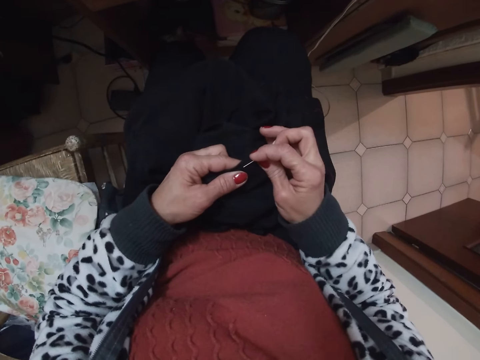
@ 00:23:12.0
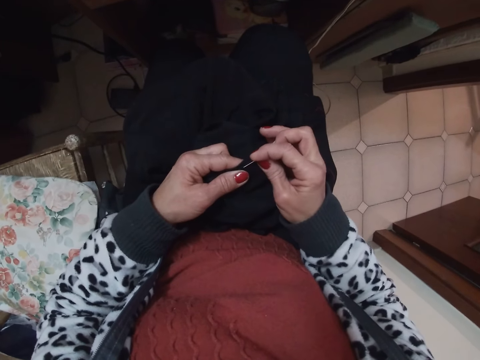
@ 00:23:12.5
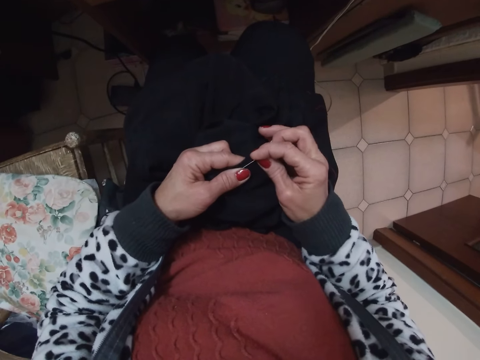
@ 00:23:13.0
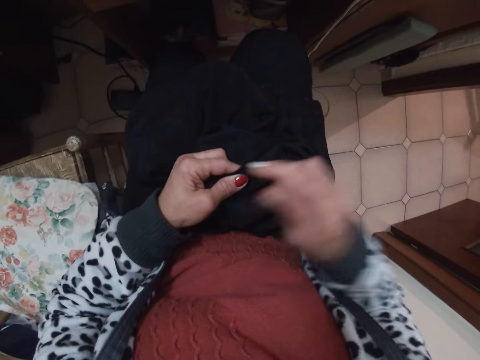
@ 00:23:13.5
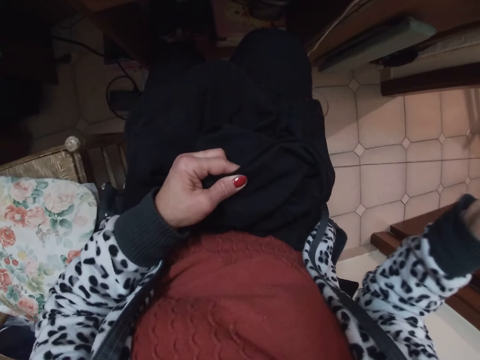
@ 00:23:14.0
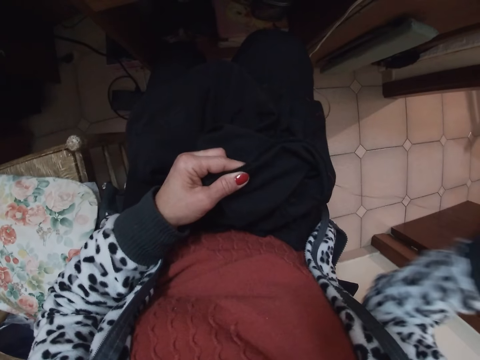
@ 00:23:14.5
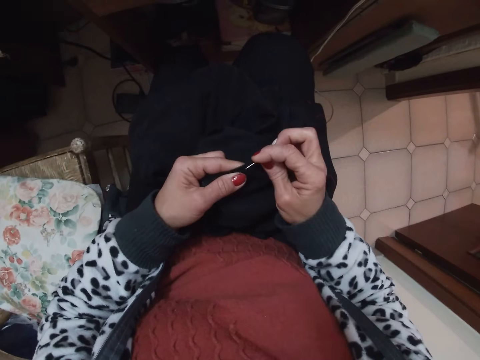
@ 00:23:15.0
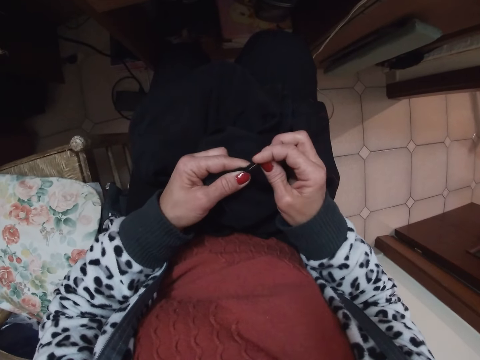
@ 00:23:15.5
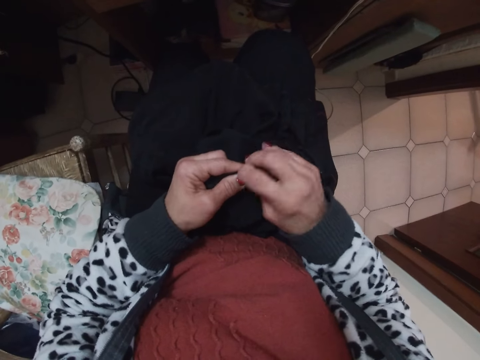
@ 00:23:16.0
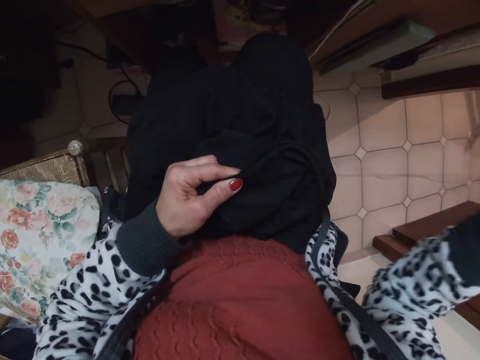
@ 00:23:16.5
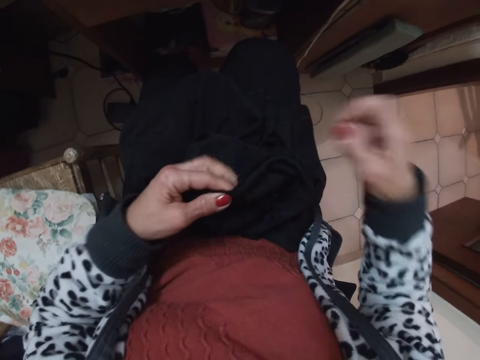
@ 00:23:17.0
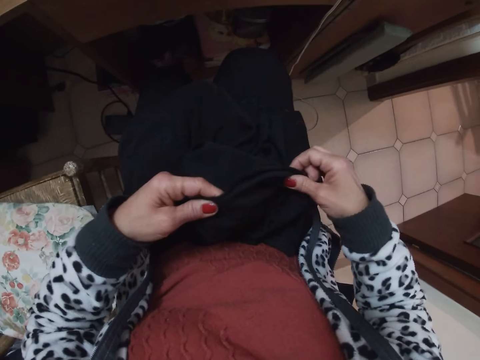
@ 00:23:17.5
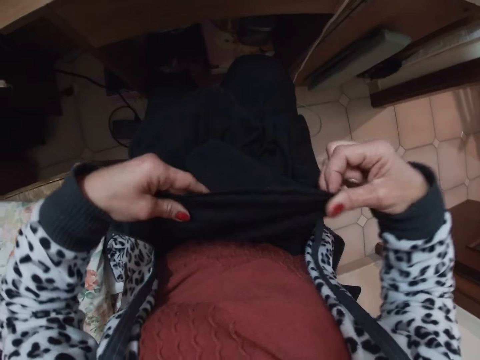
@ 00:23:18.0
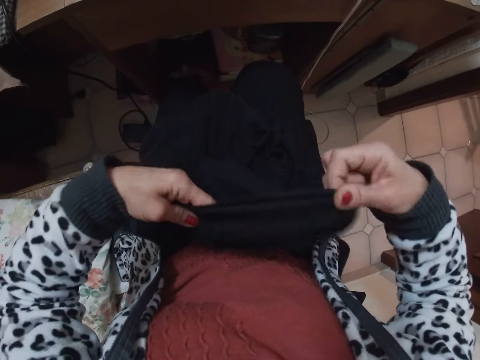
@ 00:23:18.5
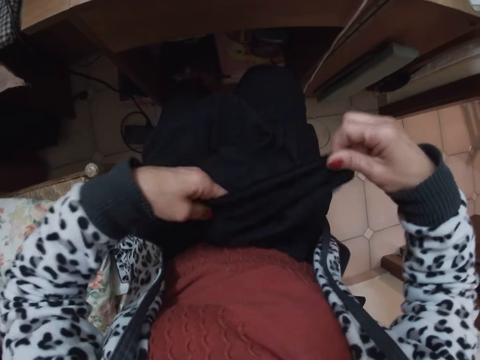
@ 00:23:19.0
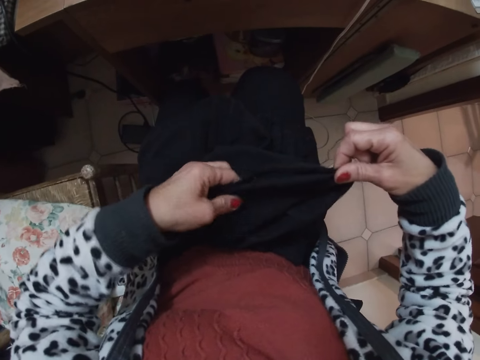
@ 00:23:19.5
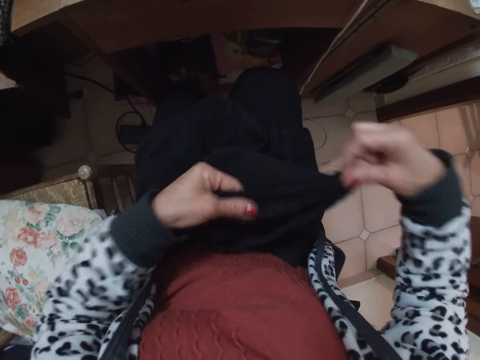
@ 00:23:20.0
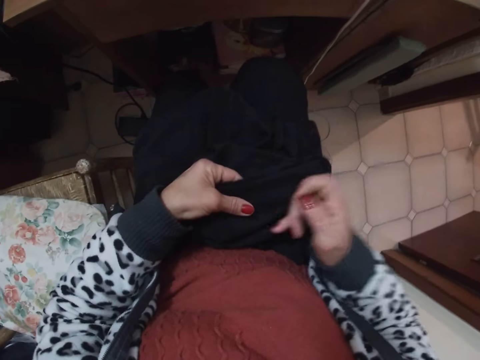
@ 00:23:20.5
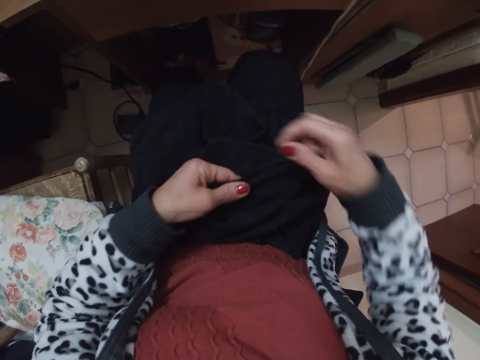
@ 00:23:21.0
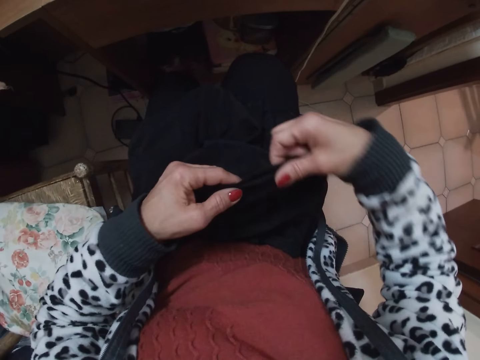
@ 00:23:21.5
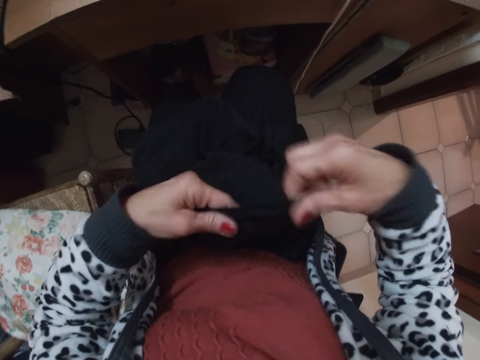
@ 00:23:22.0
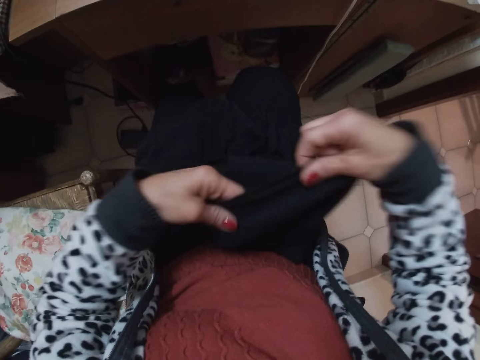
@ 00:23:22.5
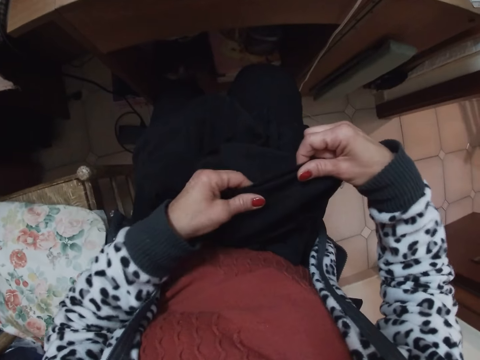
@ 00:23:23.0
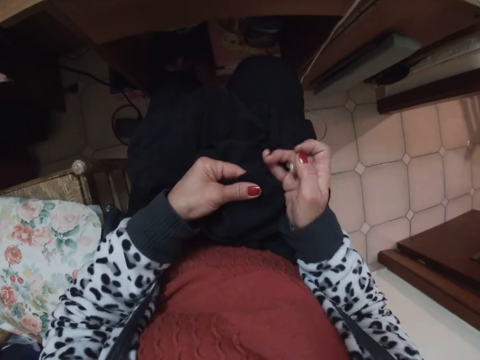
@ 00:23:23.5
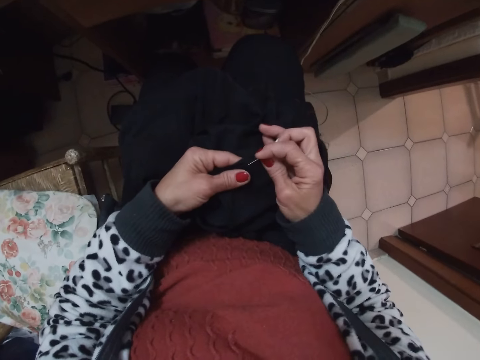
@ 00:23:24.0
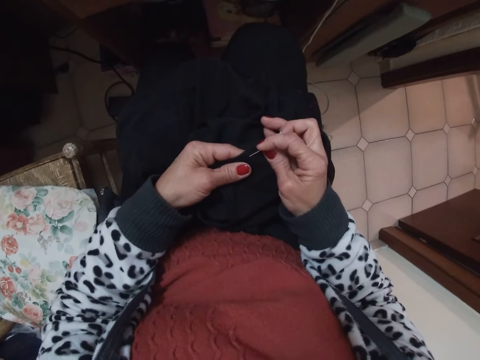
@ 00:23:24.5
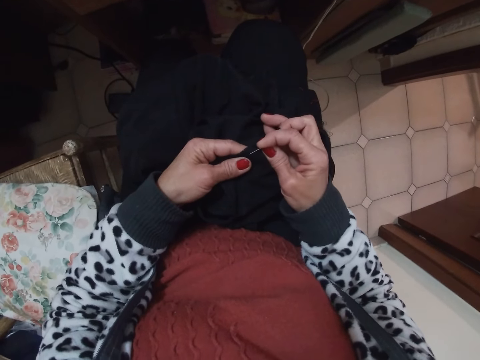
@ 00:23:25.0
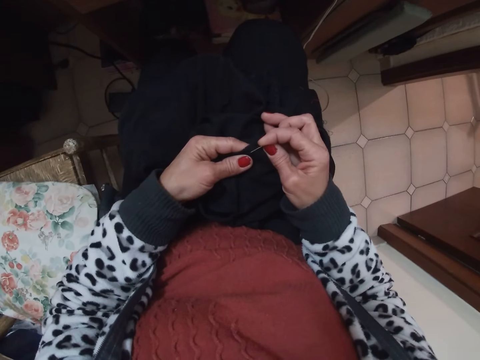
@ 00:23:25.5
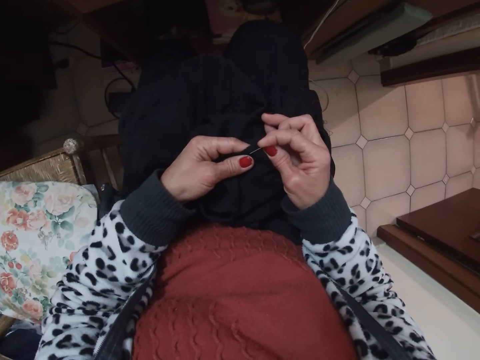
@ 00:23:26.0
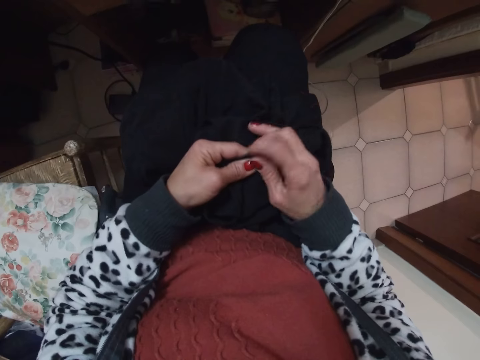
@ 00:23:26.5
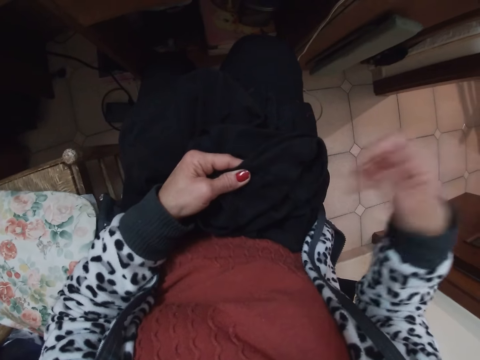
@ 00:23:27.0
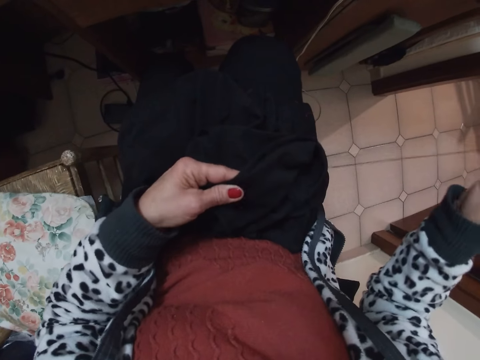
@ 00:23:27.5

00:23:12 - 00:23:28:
The camera wearer stretches the cloth with her hands. She arranges the material with both hands. She sews the material with her hand.

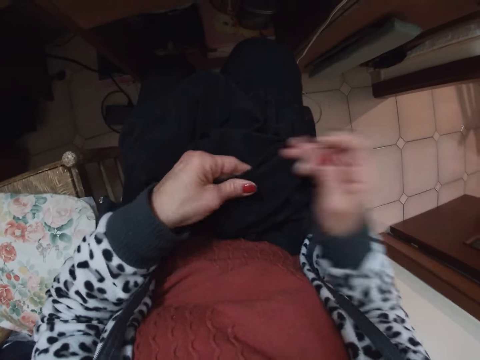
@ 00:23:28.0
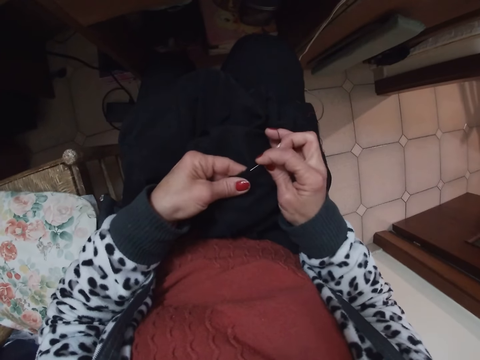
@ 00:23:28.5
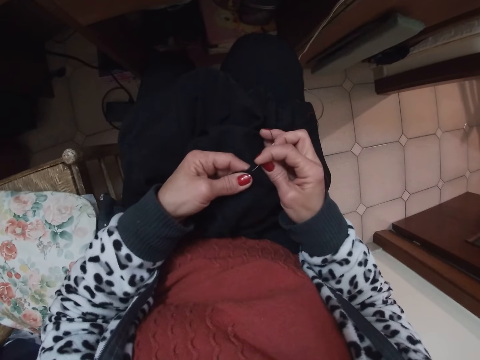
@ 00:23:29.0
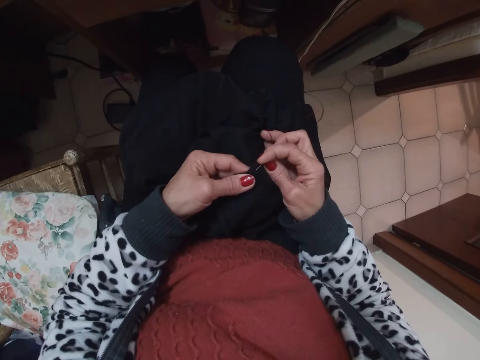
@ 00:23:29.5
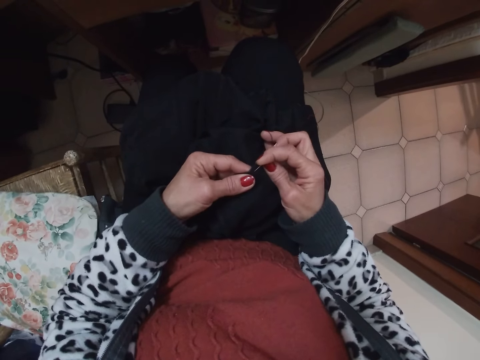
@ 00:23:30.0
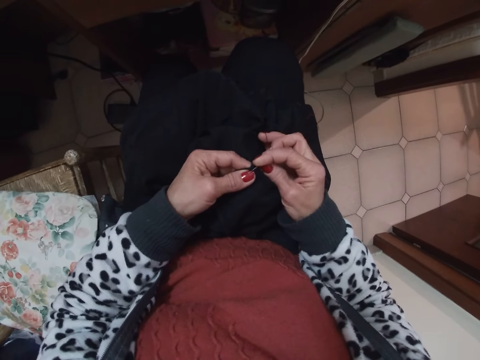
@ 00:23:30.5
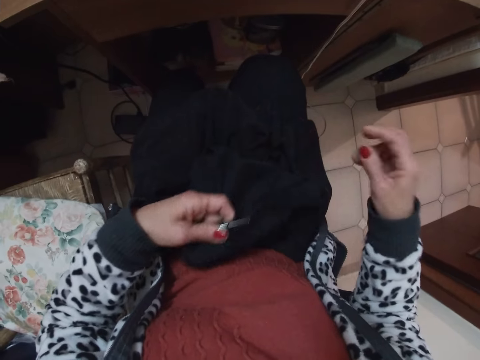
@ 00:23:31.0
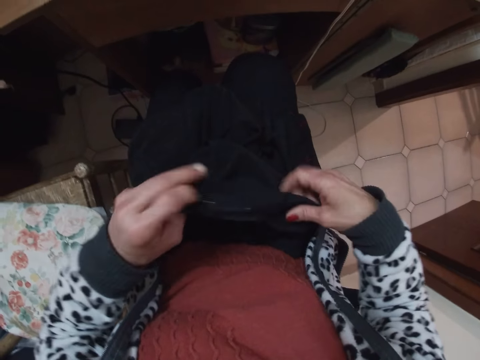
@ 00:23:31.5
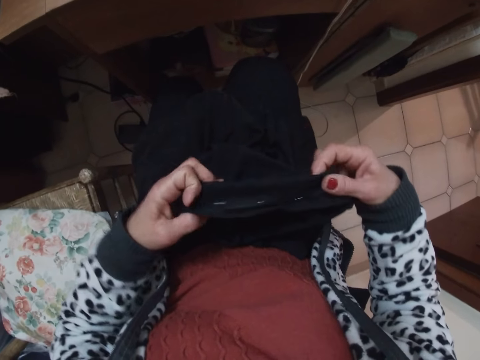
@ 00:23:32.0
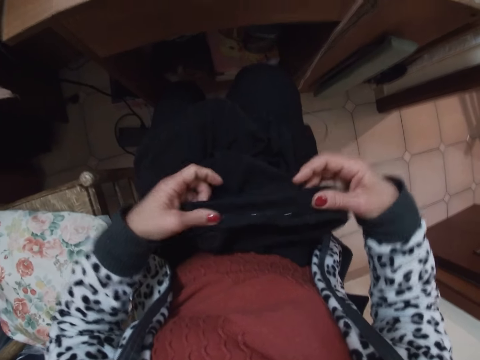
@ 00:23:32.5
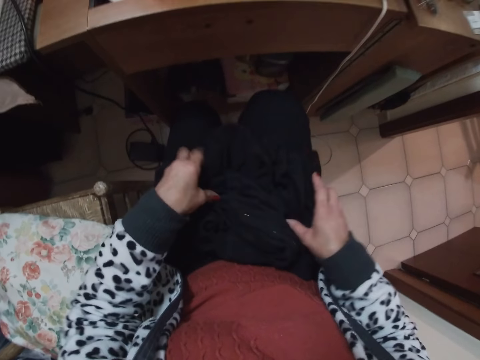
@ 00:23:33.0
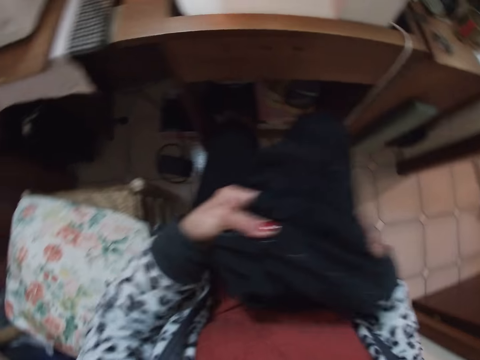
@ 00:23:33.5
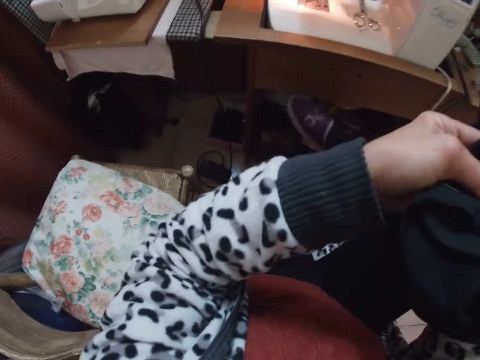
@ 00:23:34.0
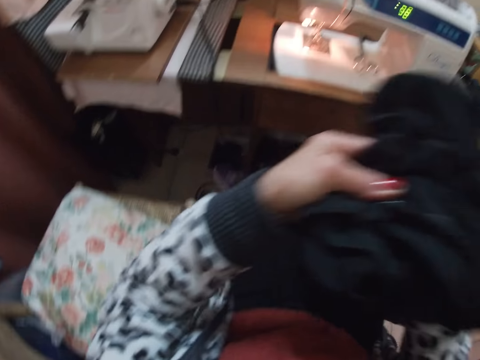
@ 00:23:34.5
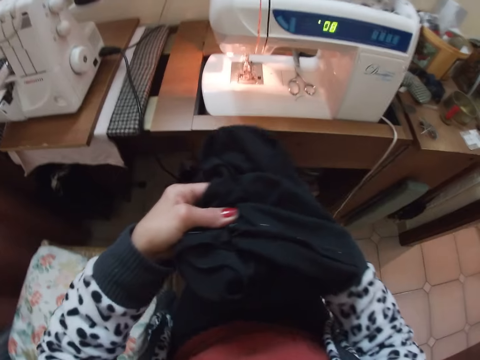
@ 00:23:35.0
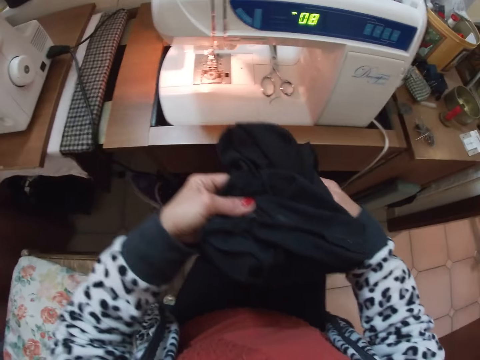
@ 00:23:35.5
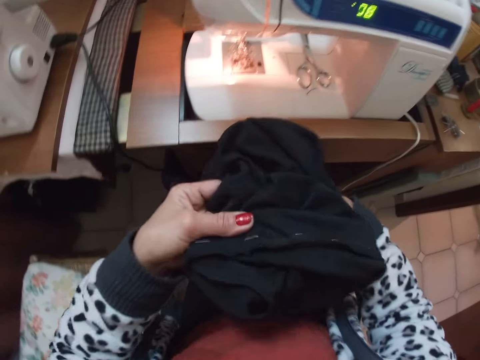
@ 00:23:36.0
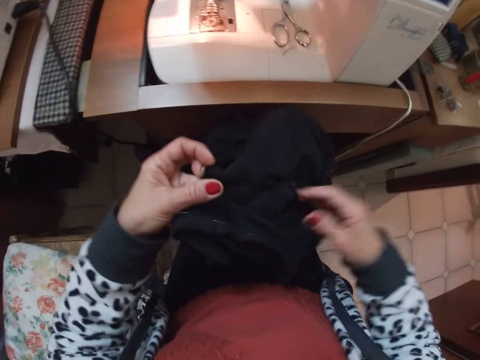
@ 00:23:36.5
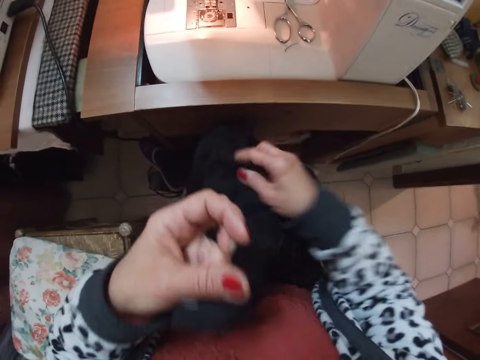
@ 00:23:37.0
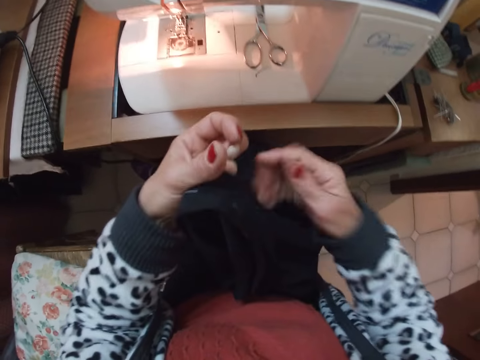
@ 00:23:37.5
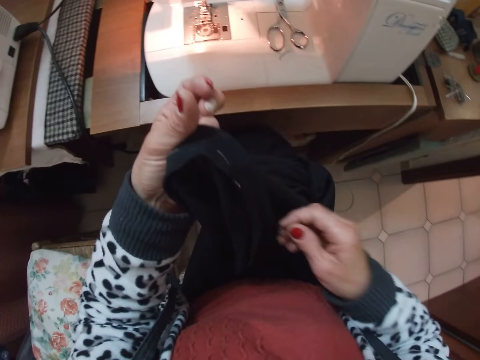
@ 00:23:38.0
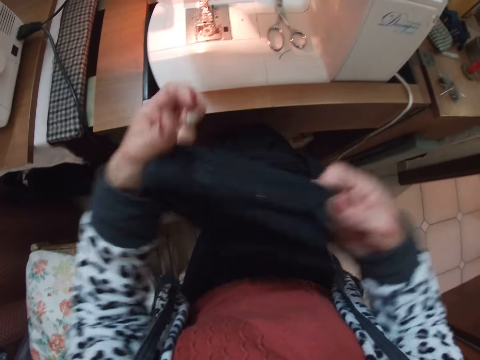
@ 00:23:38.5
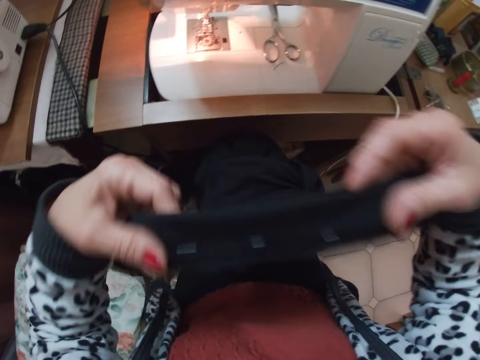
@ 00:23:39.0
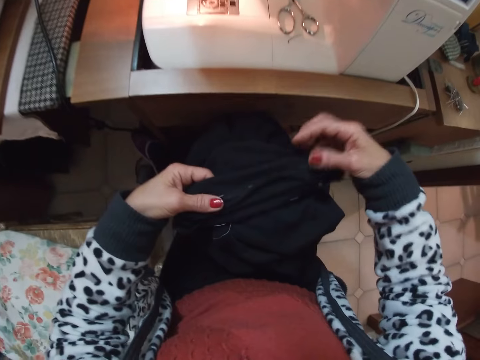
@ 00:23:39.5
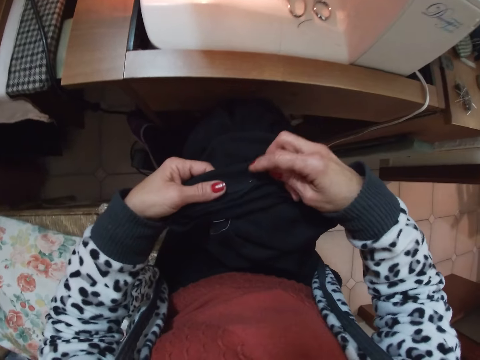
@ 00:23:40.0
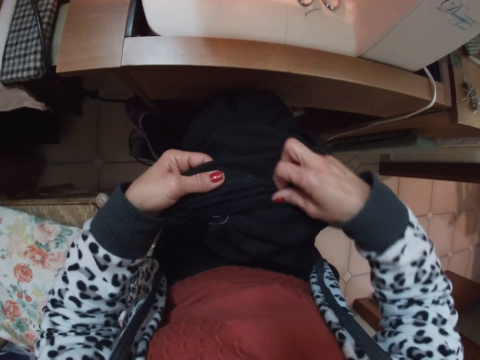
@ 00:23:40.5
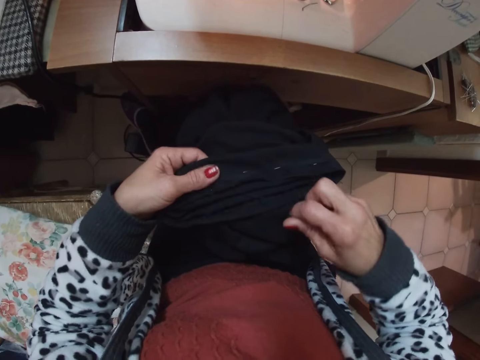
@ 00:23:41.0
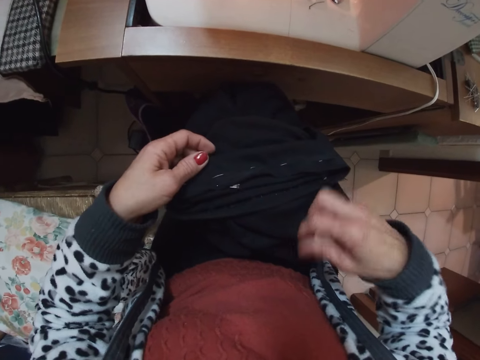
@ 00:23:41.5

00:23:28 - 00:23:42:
The camera wearer sews the cloth with the needle in her hand. She arranges the material with both hands. She holds the cloth in her hand. She crosses her leg, puts the cloth on her lap, and stretches the cloth with her hands.
